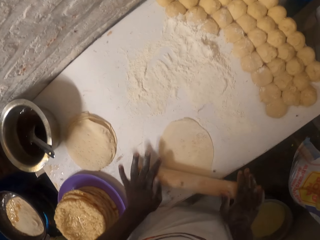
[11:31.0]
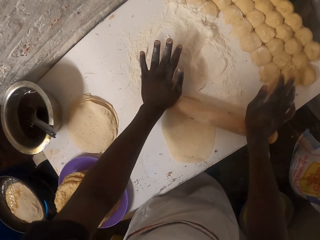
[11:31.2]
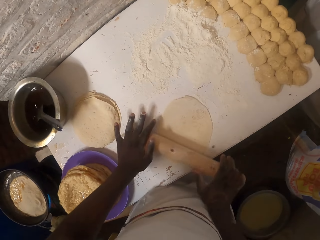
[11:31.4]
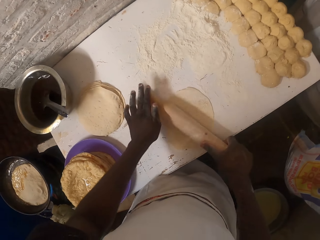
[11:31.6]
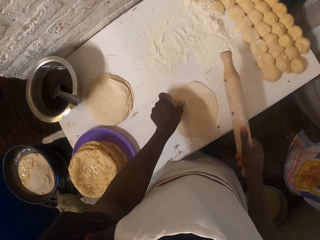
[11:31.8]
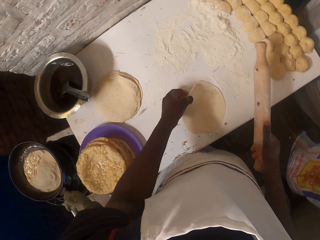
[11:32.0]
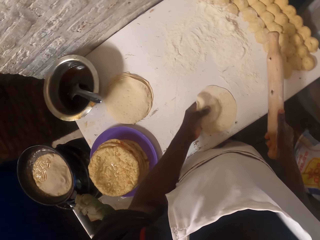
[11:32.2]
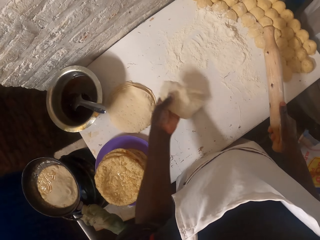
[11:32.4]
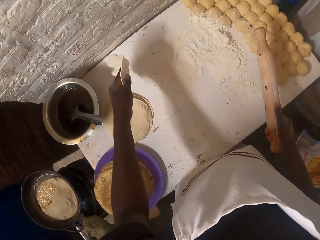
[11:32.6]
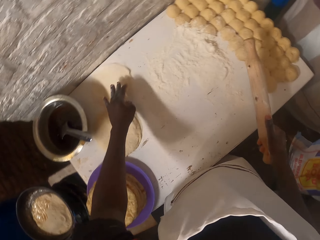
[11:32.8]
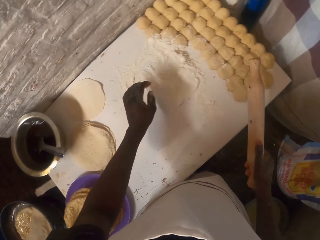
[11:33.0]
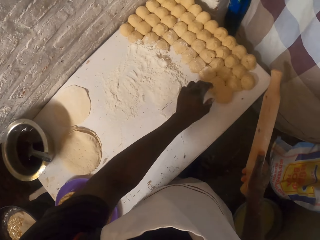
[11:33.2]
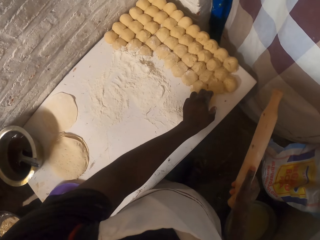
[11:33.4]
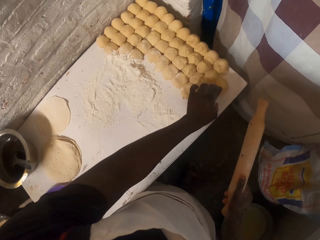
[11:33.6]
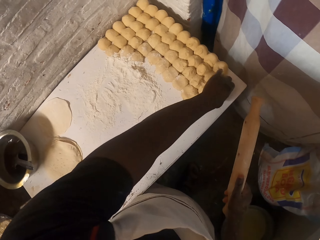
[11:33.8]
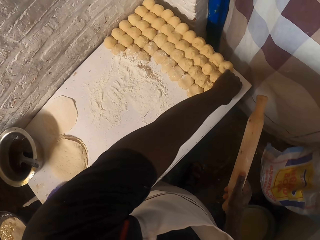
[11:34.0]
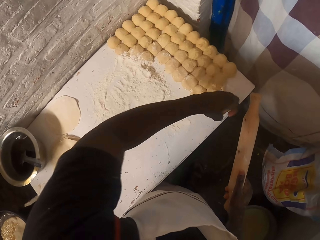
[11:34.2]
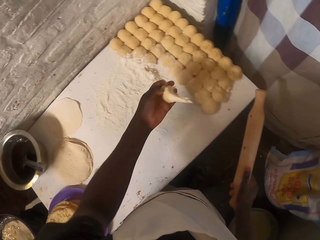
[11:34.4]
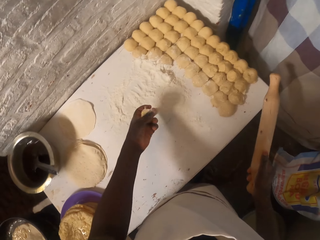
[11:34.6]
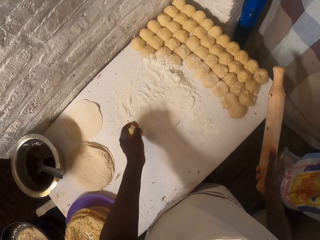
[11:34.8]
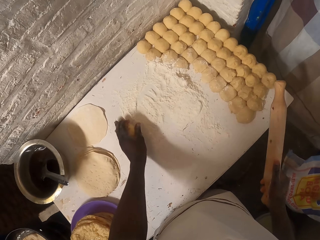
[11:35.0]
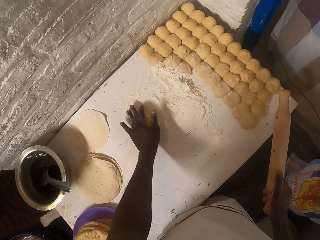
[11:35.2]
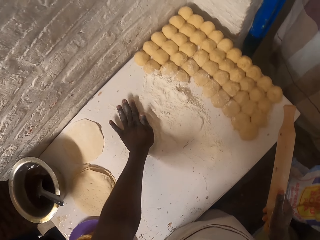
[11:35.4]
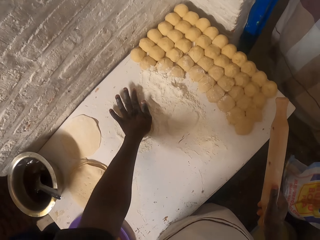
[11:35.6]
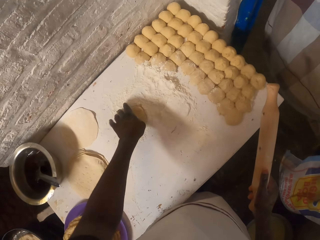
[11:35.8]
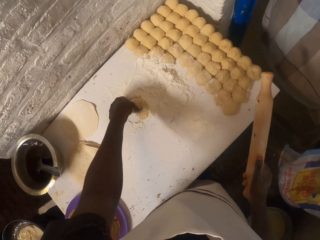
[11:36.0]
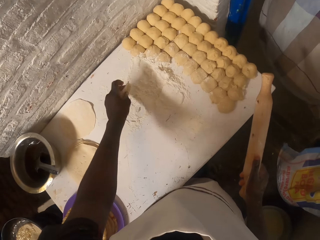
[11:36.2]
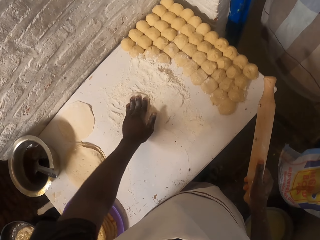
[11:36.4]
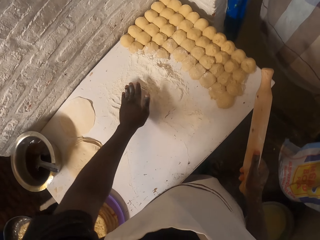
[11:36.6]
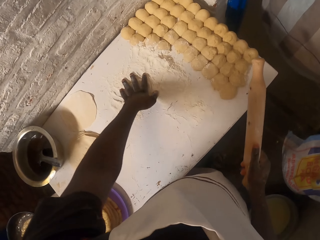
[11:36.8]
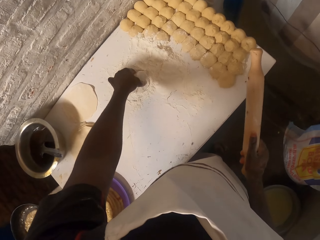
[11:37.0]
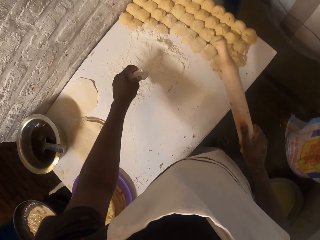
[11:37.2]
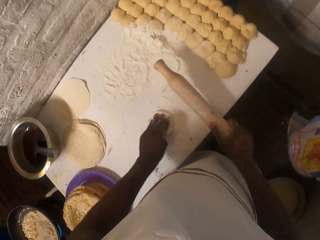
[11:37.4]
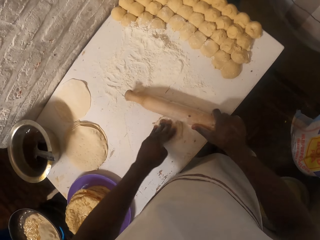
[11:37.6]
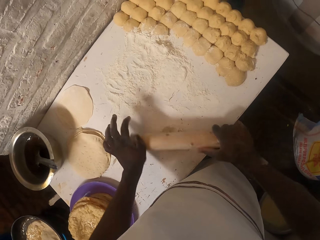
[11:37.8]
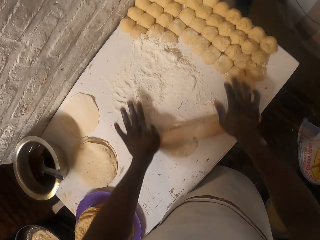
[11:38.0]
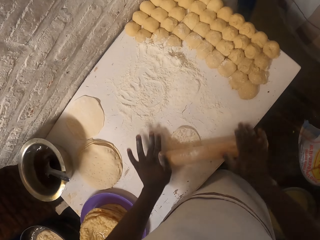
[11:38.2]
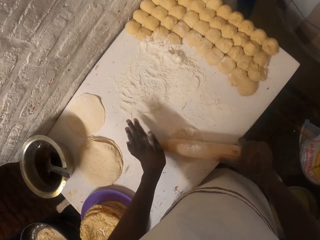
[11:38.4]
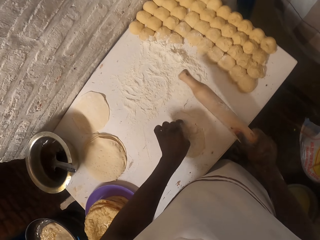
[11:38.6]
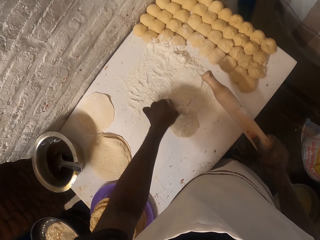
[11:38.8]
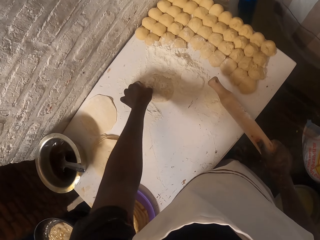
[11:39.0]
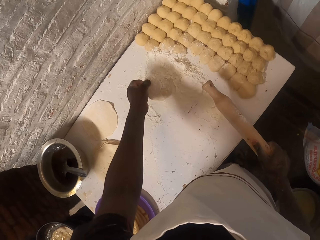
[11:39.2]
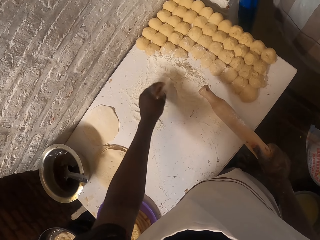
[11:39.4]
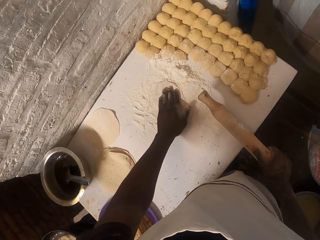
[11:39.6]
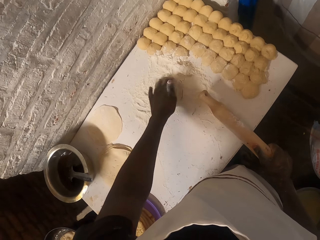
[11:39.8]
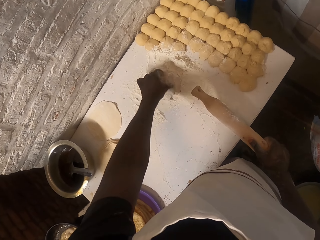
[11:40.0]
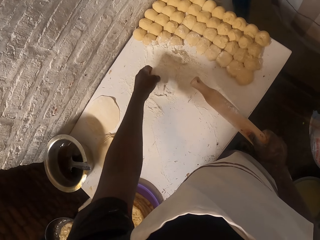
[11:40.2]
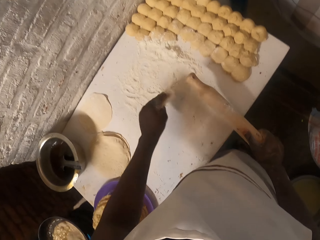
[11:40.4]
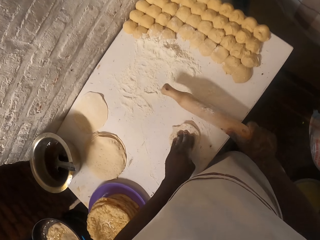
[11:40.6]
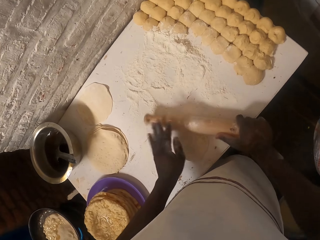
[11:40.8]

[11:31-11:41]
The camera wearer rolls the dough with a rolling pin. They put the dough aside. They pick up another dough. They put the dough to the flour on the table. They roll the dough with the rolling pin. They put the dough to the flour on the table.

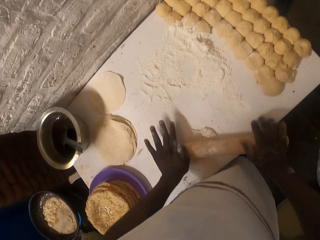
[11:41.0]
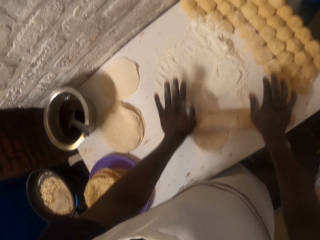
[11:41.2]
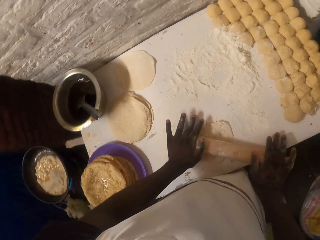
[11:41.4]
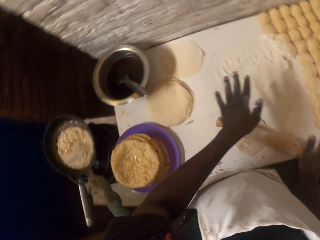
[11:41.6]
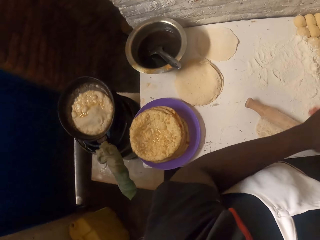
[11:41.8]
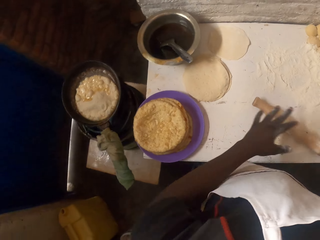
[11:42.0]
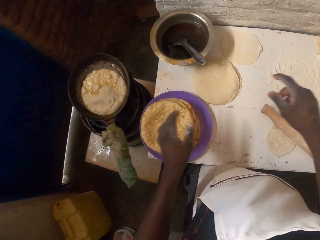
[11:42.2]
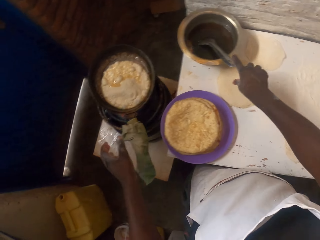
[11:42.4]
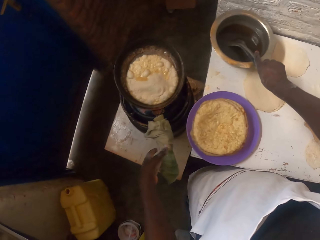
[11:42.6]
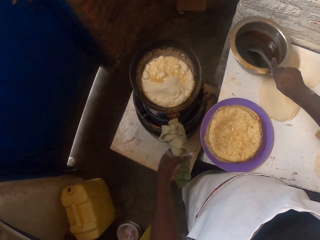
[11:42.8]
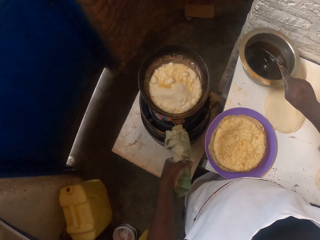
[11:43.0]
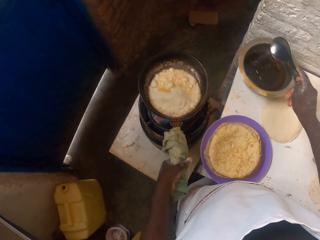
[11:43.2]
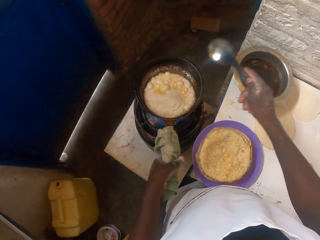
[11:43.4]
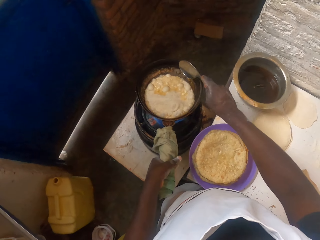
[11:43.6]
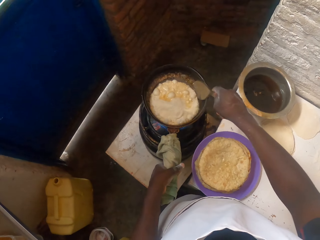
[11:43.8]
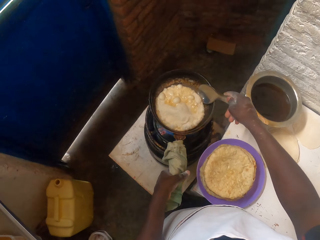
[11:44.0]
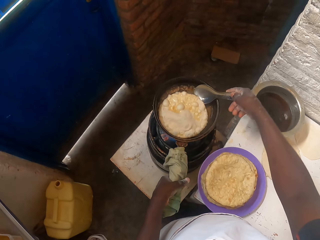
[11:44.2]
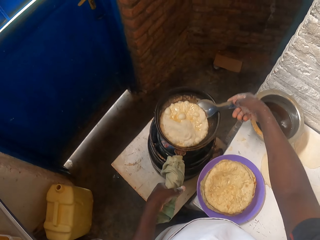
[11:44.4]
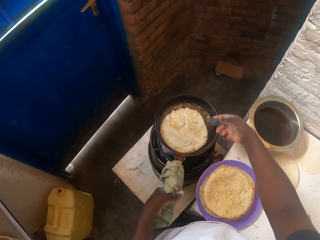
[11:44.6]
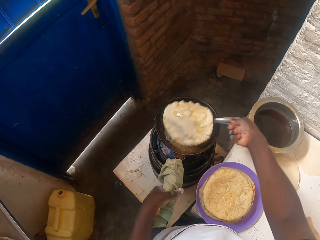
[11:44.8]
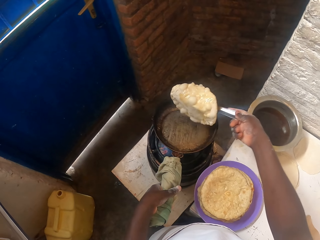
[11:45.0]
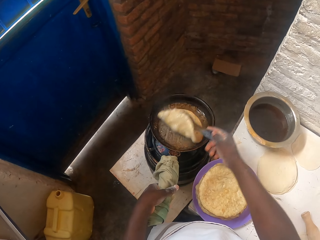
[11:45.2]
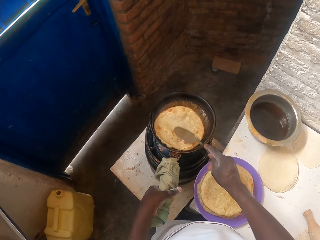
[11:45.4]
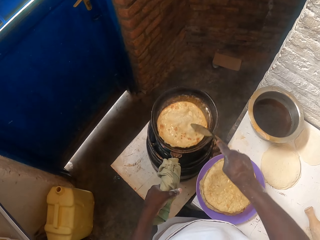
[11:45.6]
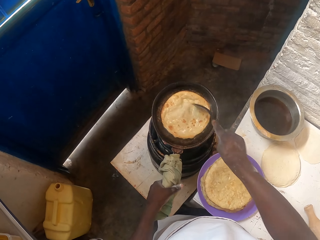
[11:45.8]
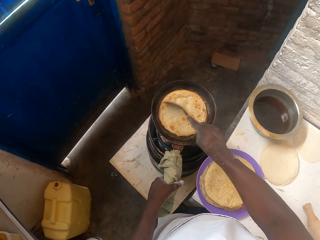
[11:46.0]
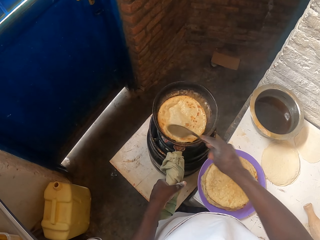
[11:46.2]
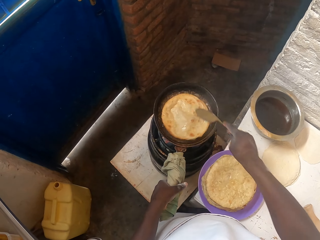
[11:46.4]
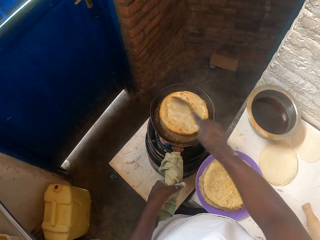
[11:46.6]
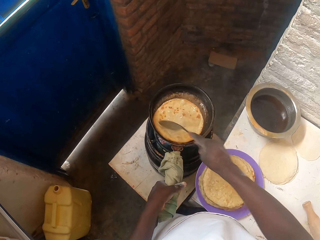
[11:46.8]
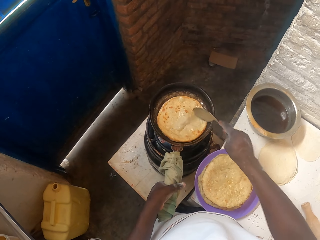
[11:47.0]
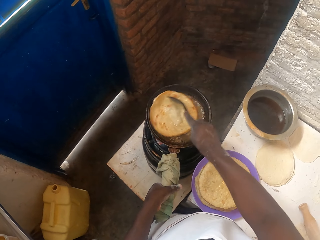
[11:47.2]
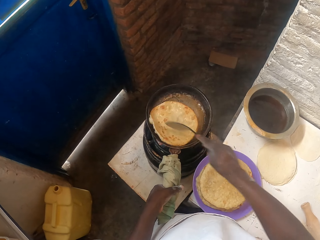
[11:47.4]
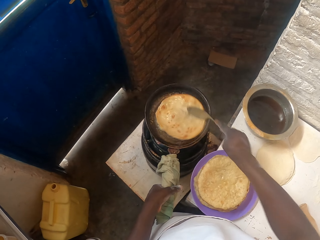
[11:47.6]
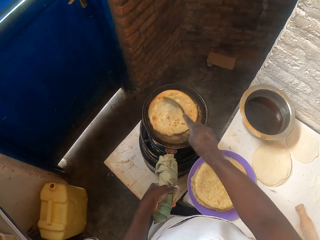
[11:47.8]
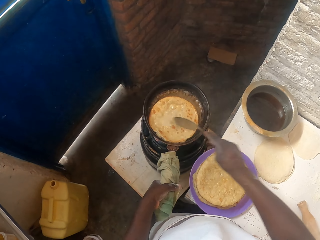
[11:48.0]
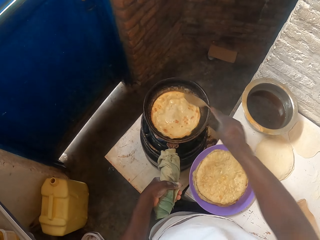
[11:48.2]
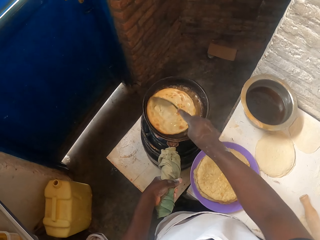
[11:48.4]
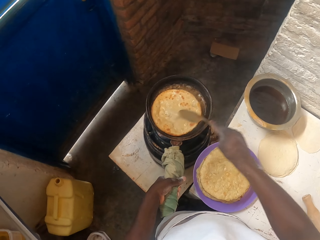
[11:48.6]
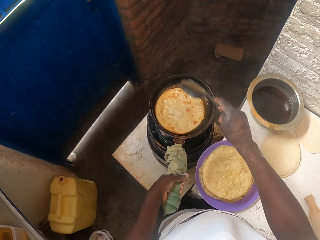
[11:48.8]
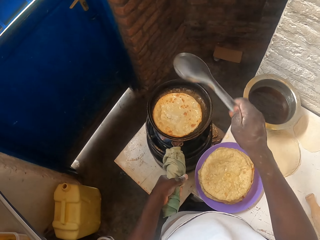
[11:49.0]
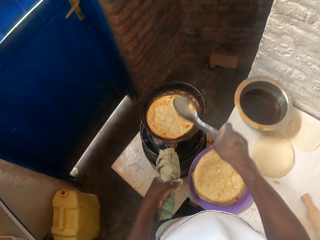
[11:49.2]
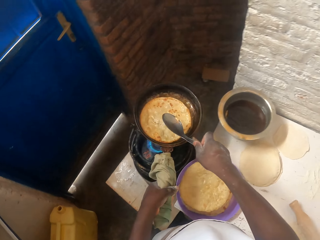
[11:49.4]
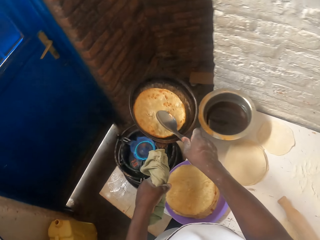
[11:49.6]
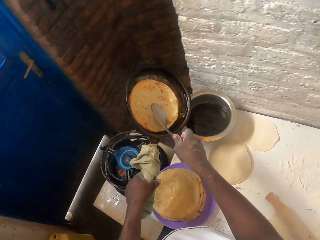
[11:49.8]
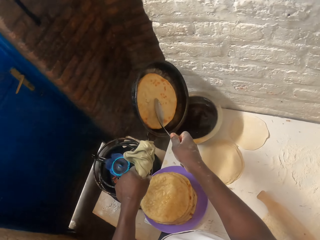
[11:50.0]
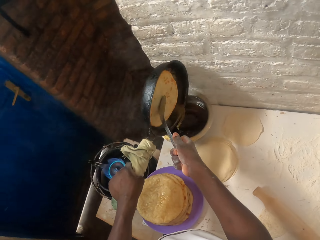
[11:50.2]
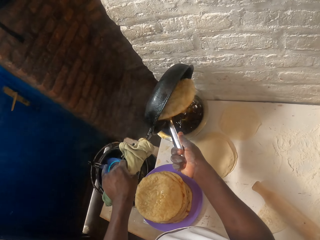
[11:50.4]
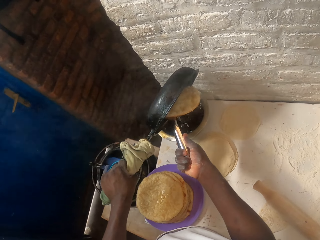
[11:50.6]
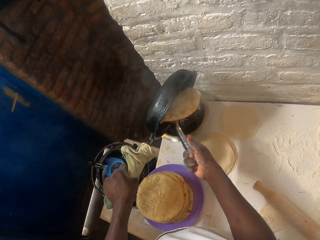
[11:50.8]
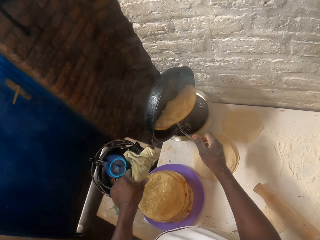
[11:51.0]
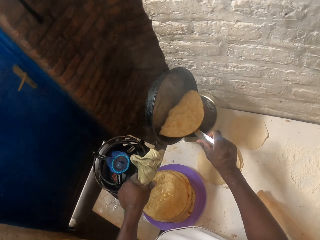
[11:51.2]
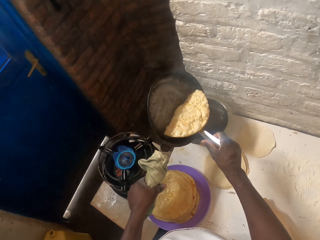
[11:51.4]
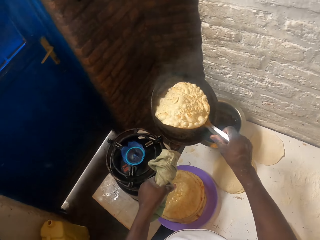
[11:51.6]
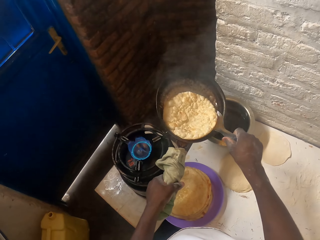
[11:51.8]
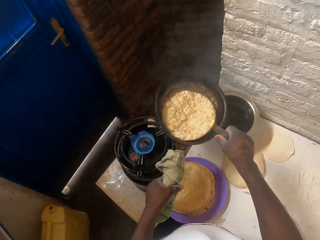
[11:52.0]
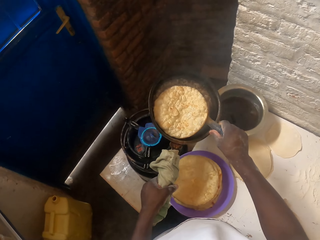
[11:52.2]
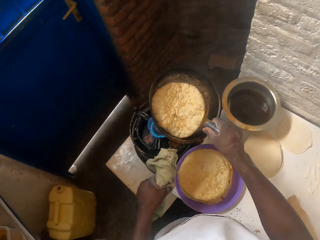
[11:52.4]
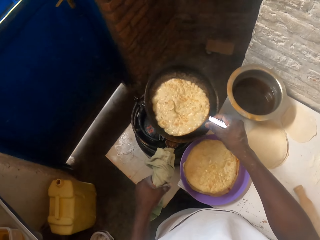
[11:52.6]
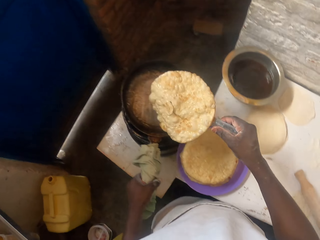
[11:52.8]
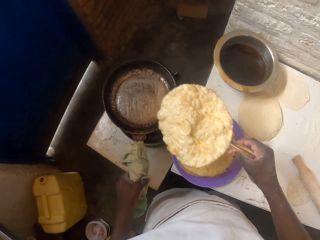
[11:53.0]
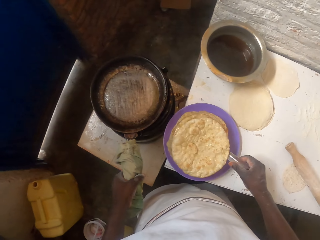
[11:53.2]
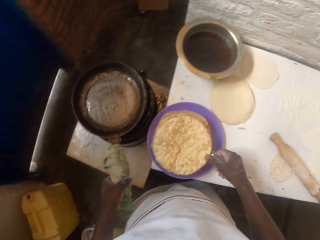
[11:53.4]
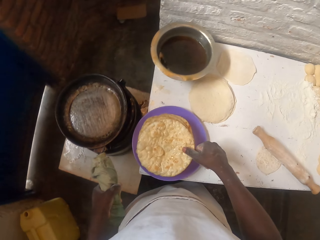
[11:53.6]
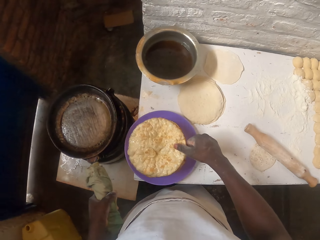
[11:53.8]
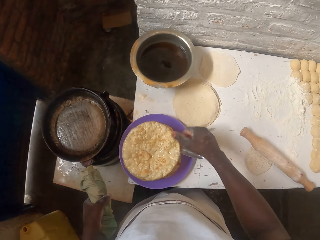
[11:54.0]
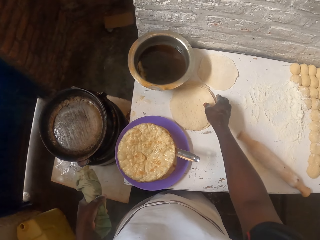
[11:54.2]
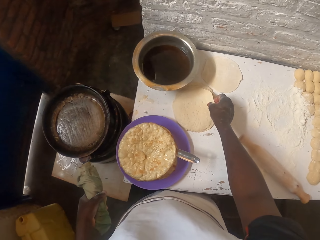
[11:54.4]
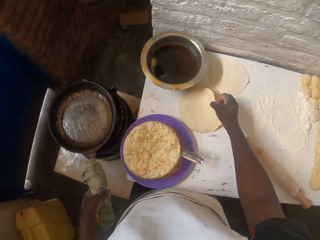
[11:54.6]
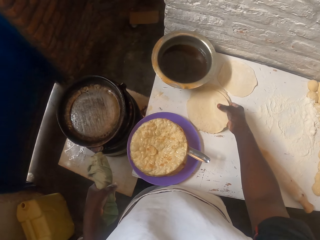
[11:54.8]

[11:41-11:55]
The camera wearer rolls the dough with a rolling pin. They pick up a spoon in the cooking pot. They turn the flat bread on the pan with the spoon. They spread the flat bread with the spoon on the pan. They pour oil to the cooking pot. They turn the flat bread on the pan. They remove the flat bread on the pan with the spoon. They place the roti on a plate.
